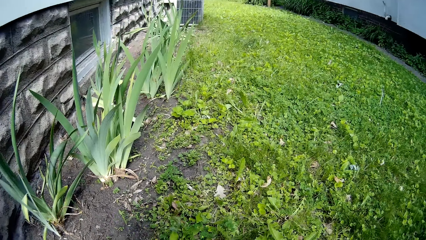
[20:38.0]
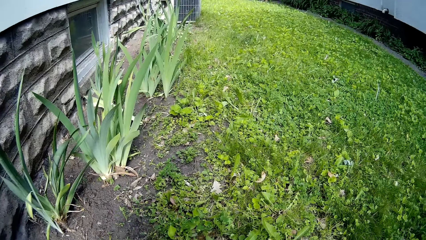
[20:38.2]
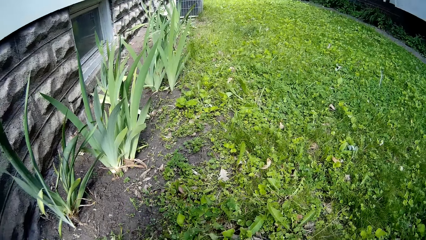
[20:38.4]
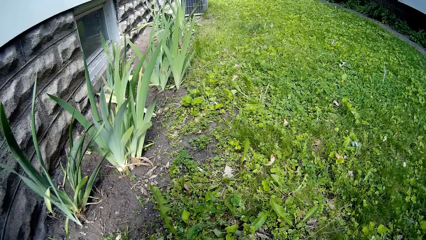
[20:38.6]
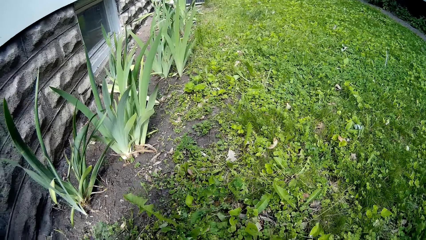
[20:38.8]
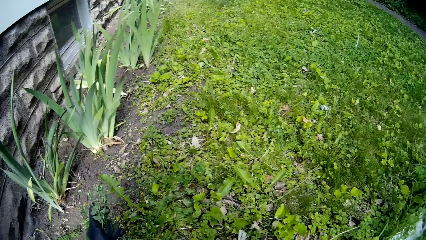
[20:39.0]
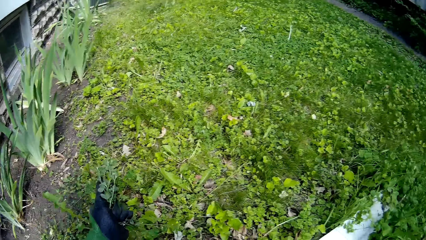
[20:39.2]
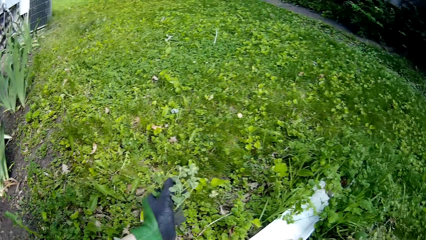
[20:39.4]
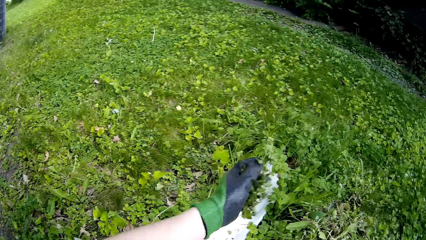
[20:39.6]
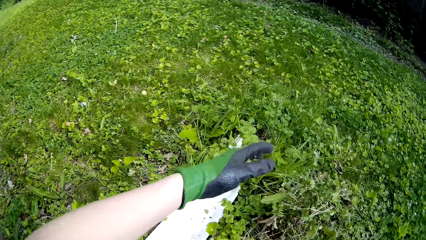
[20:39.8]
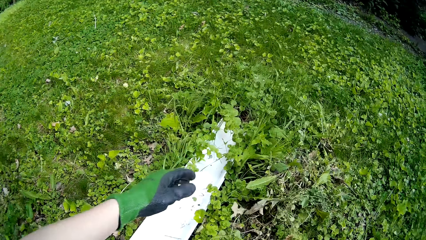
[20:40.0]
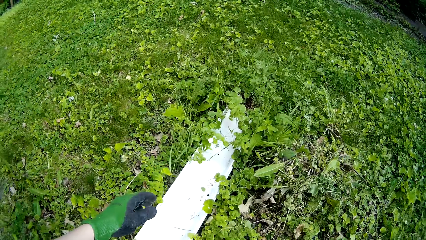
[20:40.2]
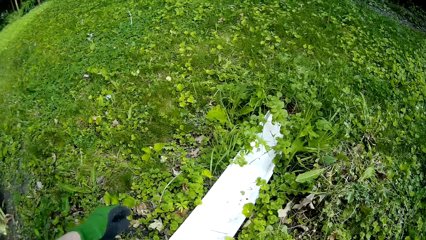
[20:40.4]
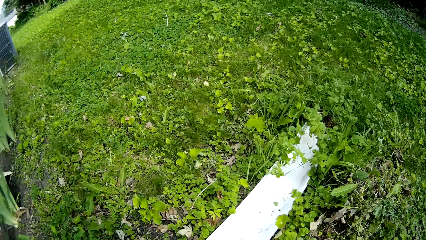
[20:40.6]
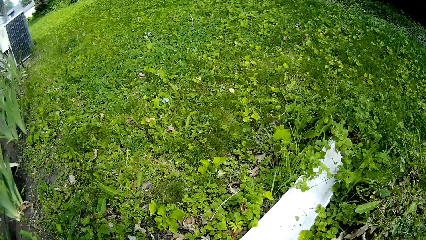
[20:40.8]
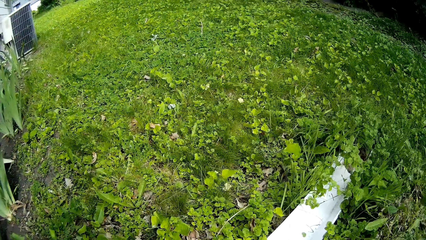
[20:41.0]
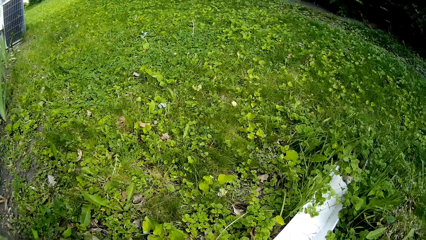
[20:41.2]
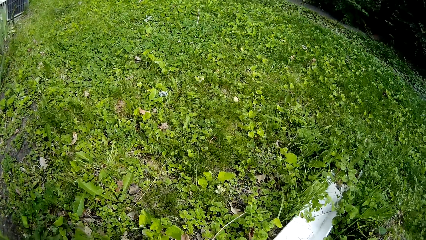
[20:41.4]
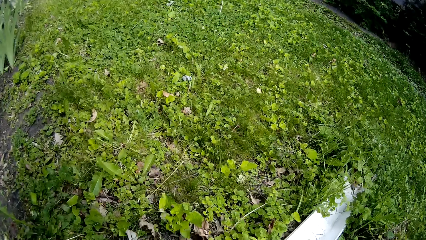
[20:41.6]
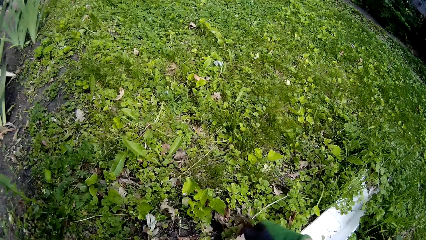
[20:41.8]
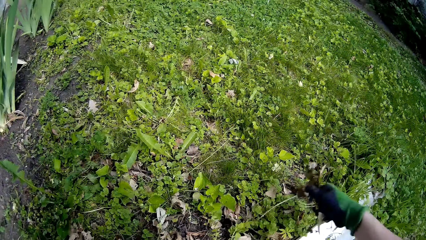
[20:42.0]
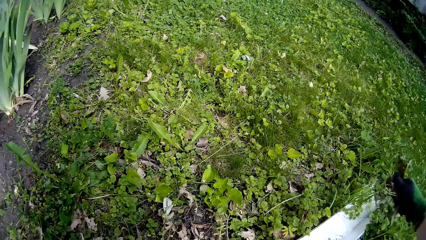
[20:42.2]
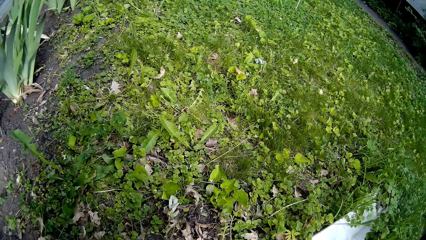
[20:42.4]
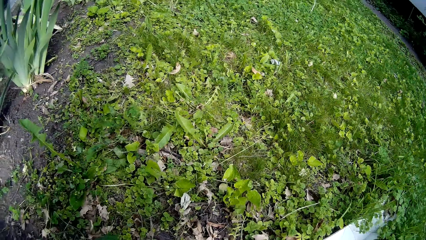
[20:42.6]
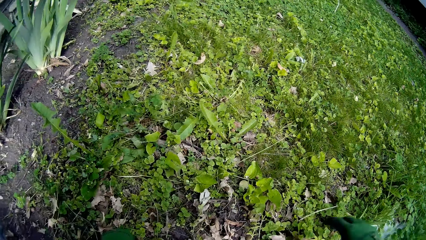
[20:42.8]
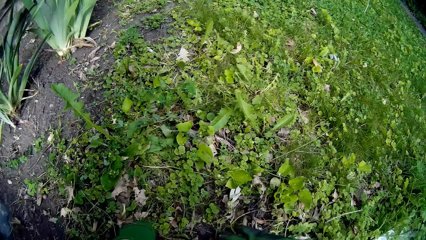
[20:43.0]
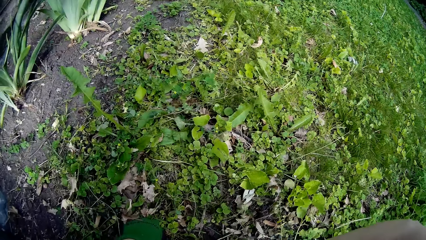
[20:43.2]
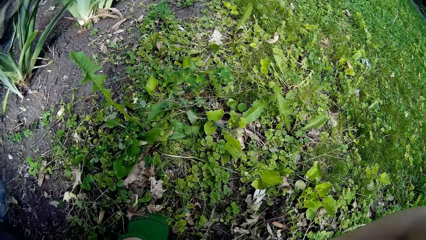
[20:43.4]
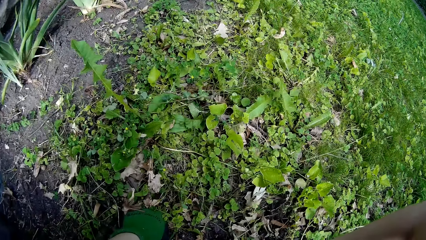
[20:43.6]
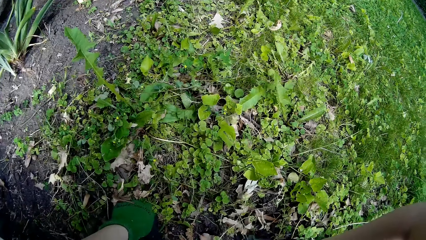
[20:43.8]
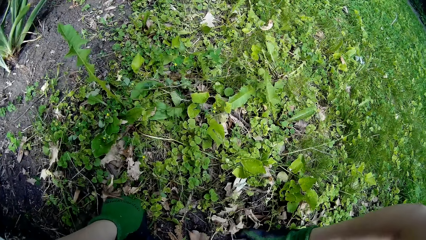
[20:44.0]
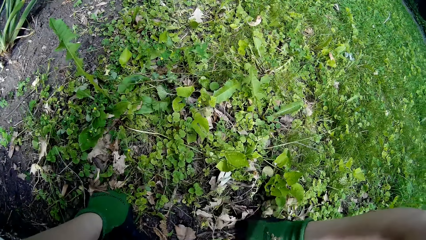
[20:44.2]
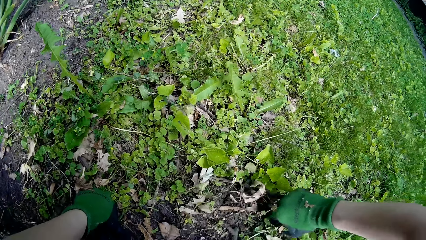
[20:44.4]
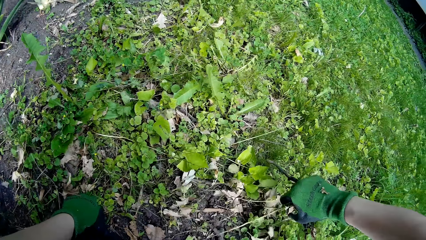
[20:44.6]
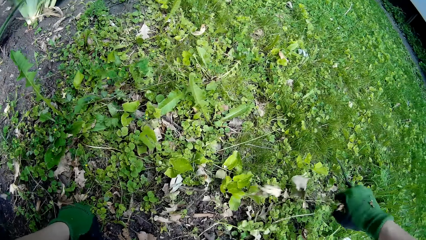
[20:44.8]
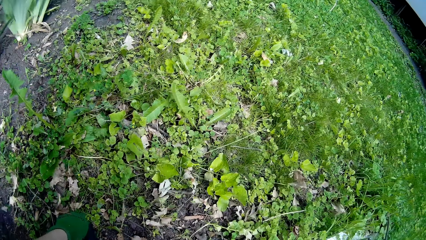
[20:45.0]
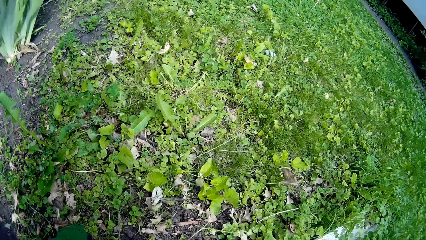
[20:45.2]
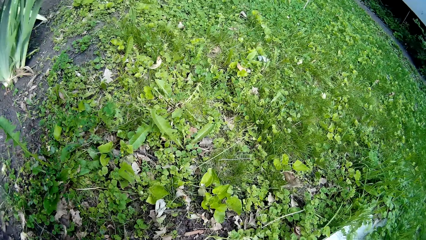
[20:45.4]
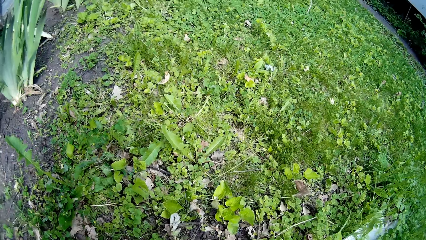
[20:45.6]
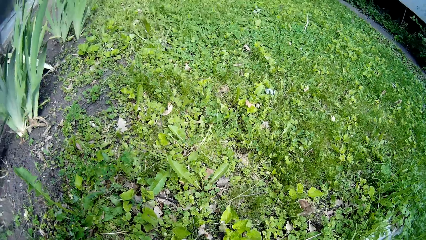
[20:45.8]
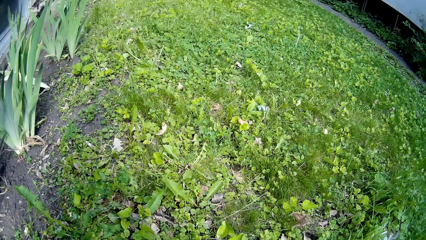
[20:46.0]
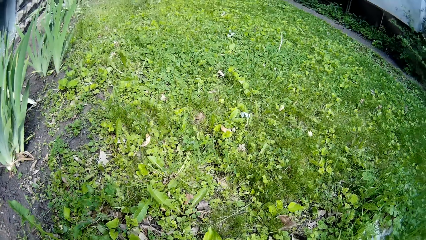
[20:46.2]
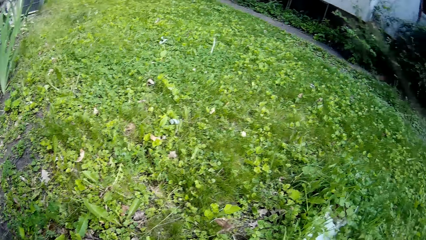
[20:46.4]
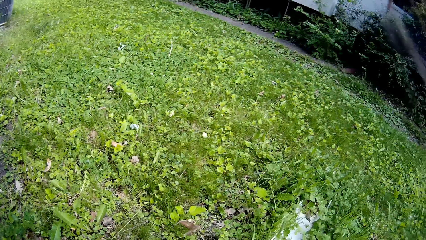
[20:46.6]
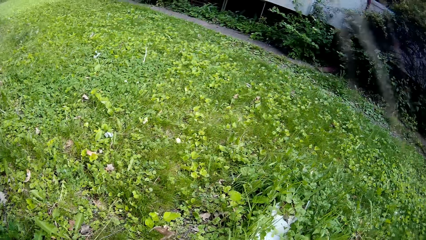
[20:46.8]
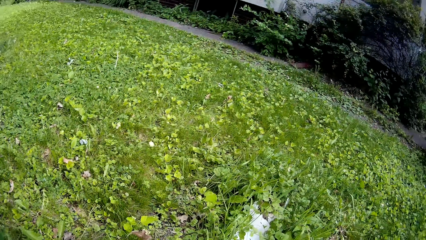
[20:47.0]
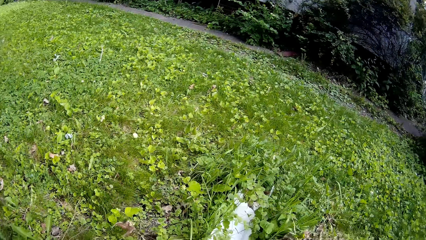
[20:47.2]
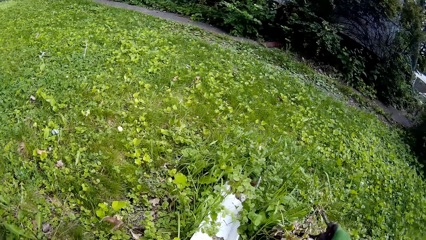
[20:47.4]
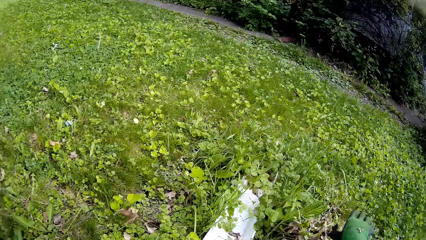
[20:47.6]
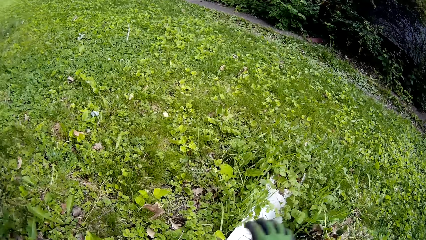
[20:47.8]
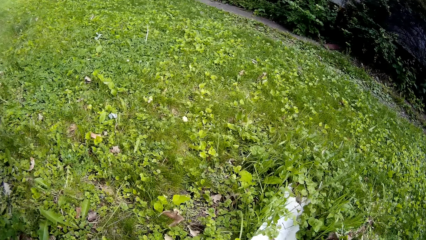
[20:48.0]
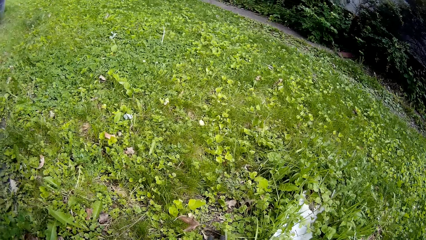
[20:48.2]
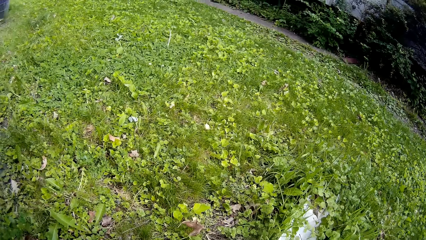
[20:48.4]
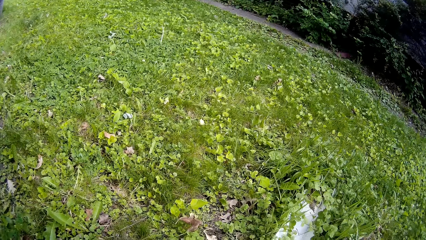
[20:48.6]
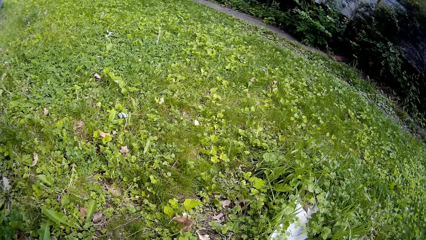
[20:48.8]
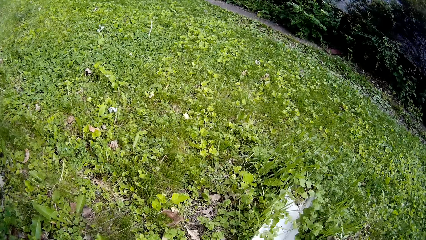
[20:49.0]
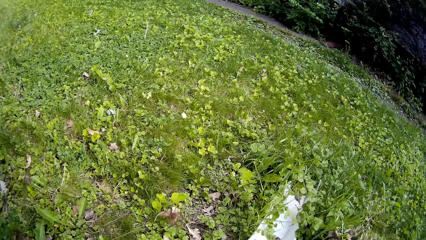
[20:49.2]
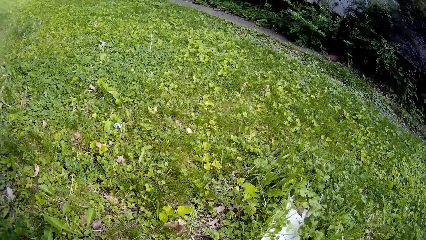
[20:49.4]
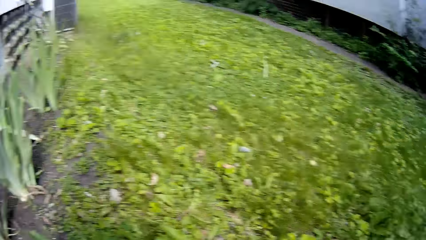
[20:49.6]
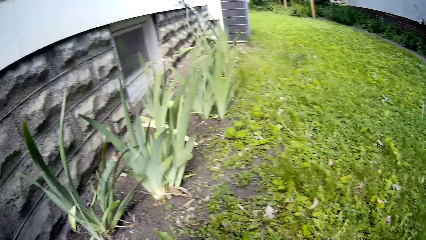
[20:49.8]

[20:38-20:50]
The camera wearer throws leaves on the ground. She uproots weed from the ground in the garden with her right hand. She picks the leaves from the ground.

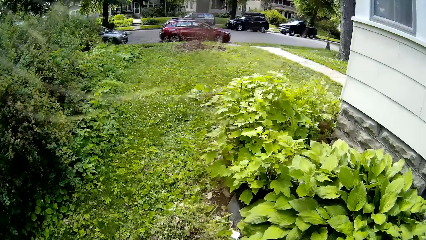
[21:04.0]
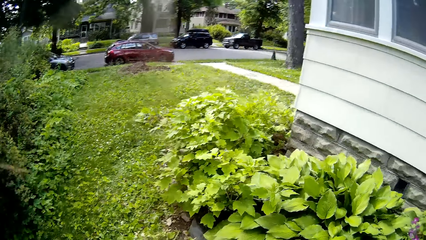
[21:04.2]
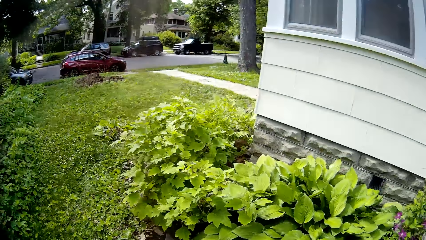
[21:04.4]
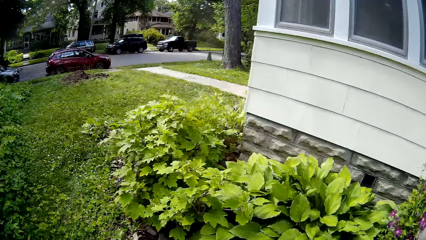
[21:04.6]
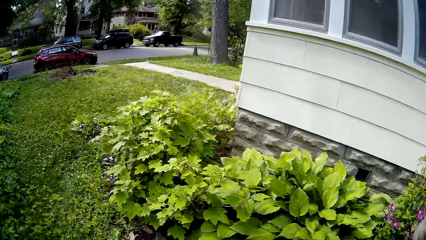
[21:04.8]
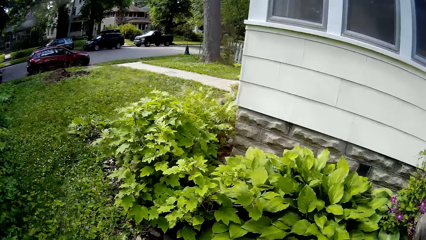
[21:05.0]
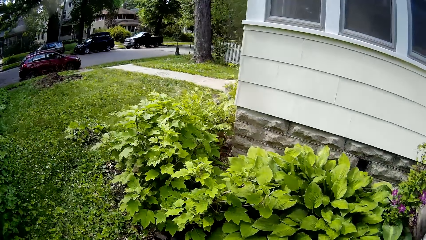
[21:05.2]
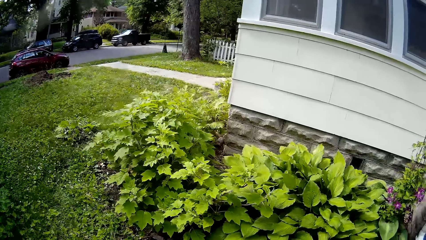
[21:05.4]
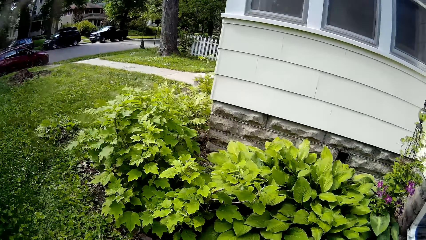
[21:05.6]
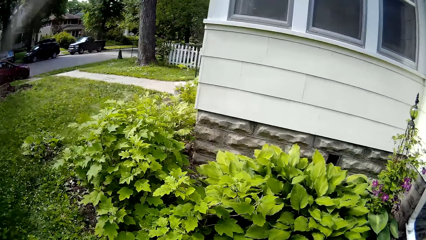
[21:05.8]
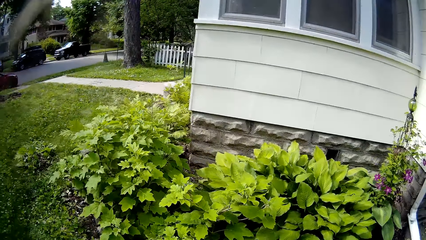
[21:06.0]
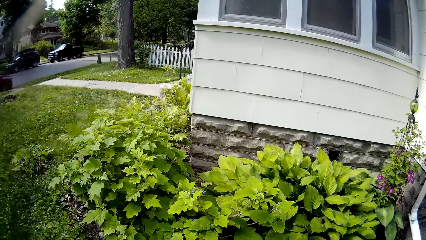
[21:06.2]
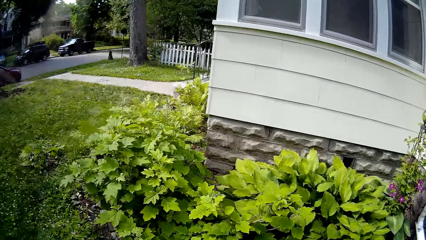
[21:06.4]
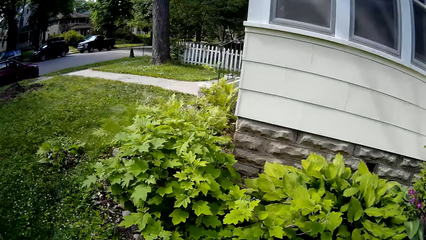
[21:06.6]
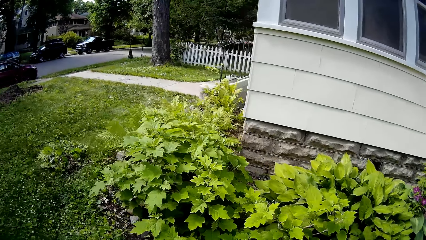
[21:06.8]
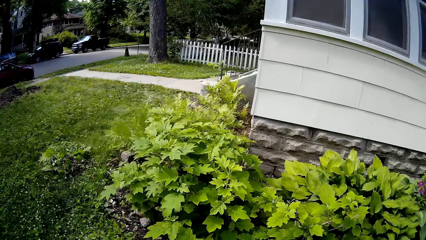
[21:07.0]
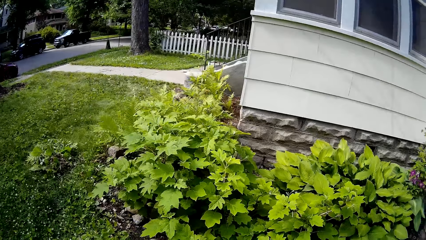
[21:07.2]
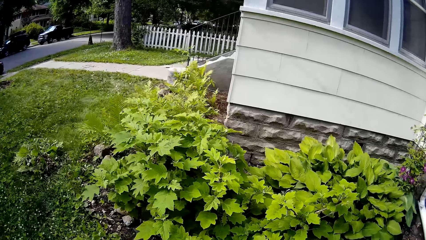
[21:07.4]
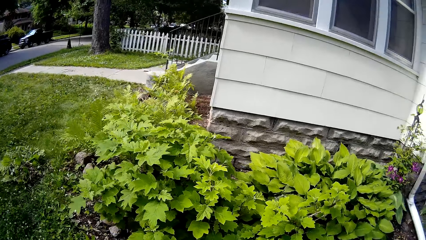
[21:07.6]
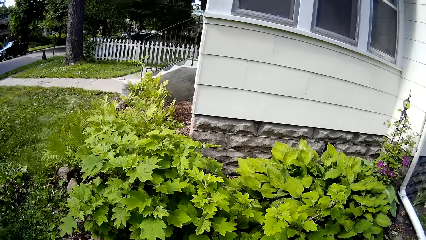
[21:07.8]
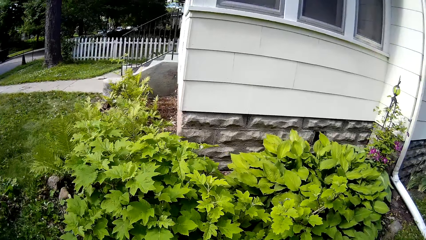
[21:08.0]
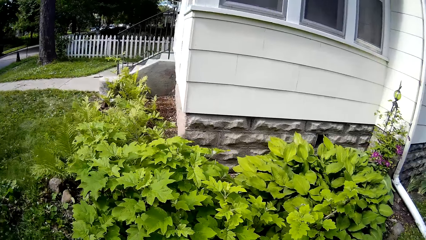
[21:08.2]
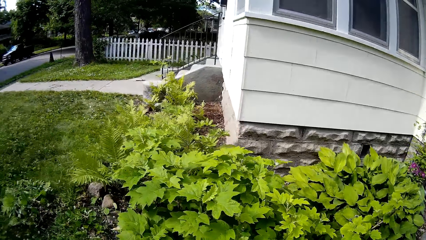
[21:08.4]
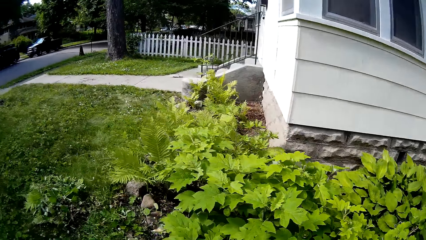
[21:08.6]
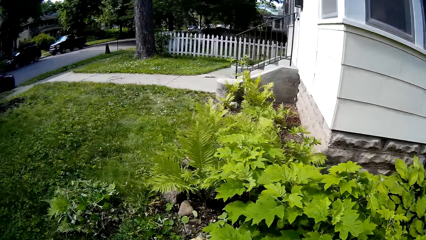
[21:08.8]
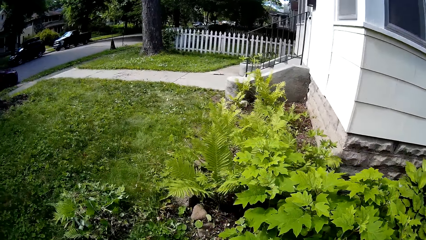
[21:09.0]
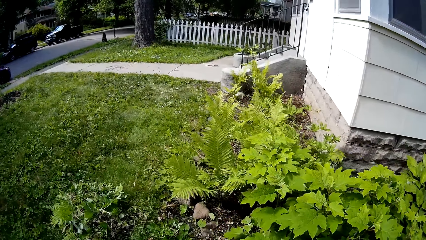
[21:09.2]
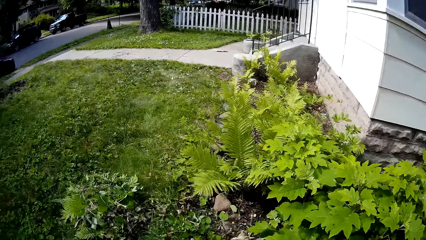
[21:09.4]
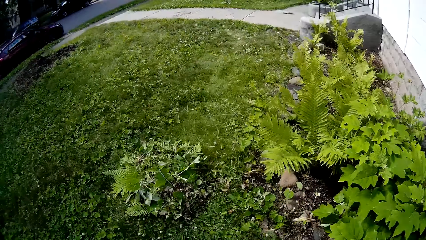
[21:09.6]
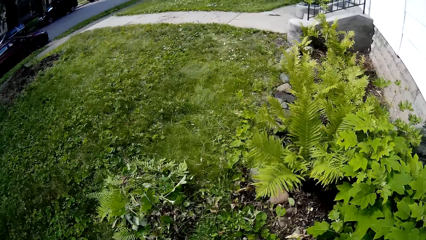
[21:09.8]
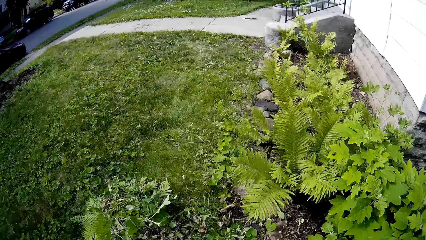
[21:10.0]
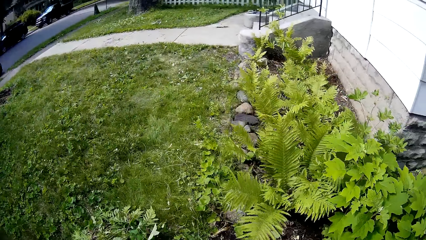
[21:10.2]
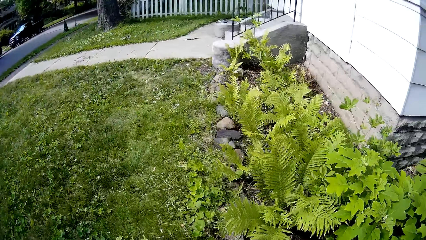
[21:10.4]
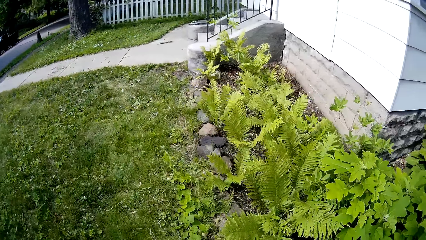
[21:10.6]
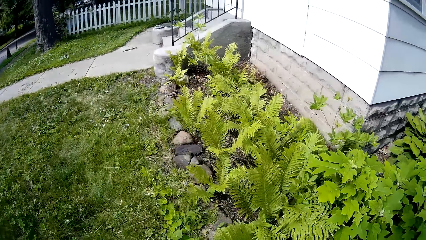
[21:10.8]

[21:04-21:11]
The camera wearer walks towards the other plant. They walk to the front of the house.
